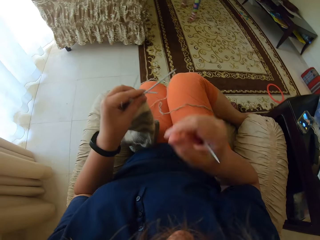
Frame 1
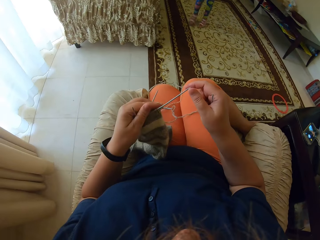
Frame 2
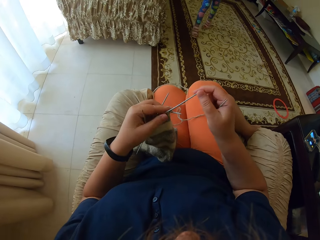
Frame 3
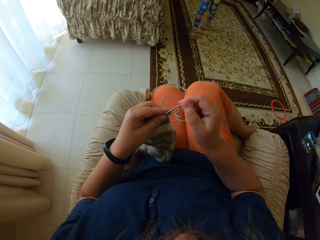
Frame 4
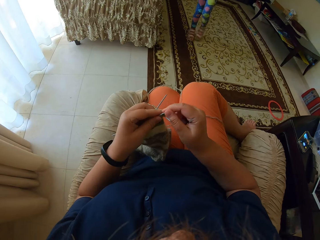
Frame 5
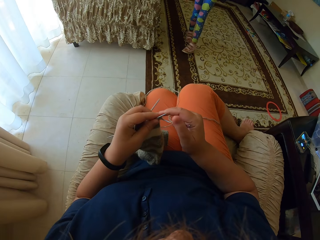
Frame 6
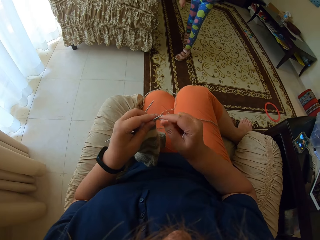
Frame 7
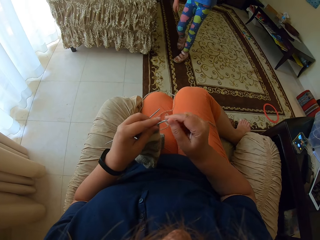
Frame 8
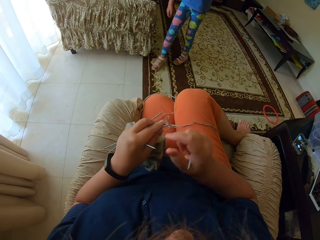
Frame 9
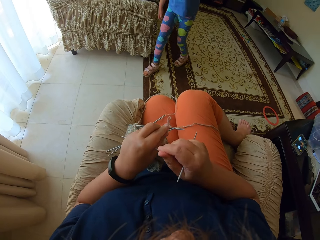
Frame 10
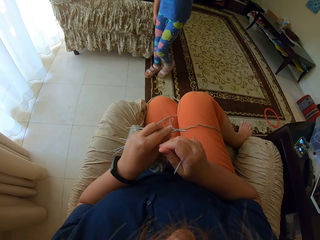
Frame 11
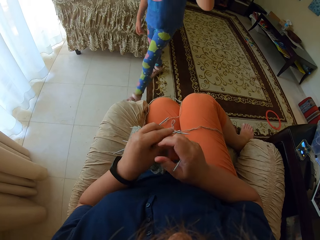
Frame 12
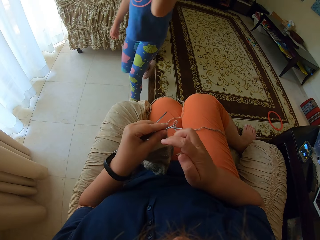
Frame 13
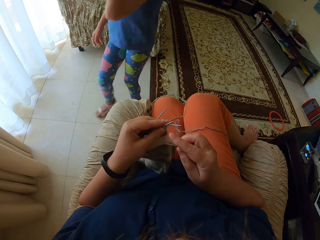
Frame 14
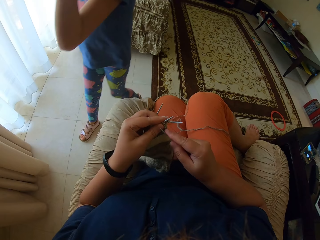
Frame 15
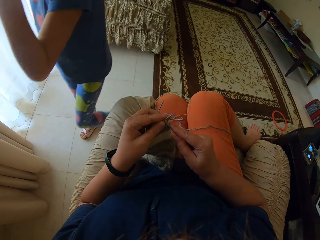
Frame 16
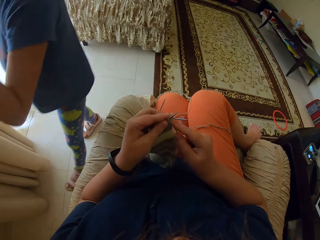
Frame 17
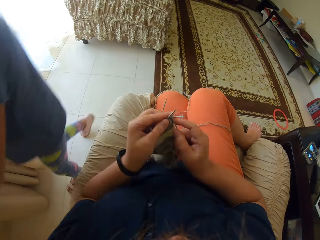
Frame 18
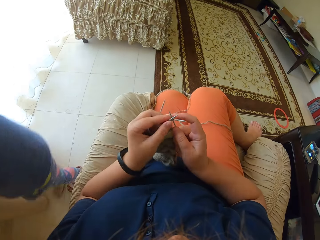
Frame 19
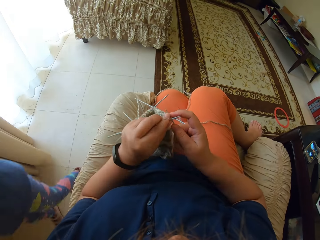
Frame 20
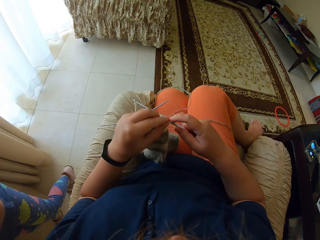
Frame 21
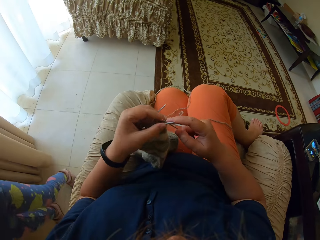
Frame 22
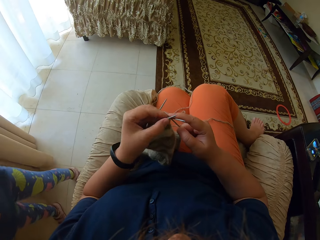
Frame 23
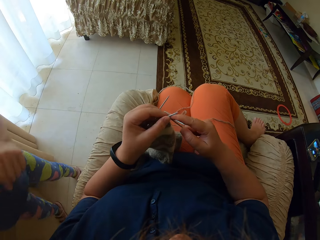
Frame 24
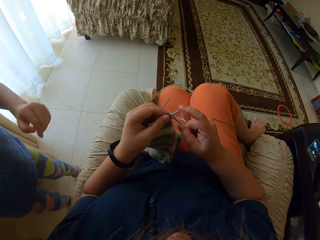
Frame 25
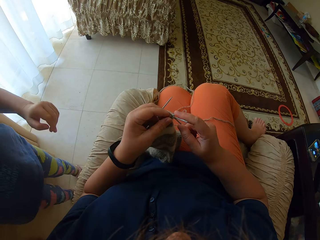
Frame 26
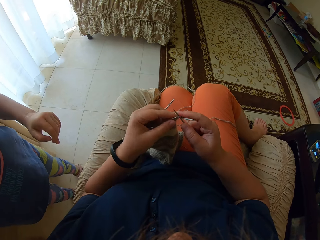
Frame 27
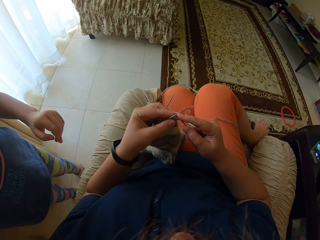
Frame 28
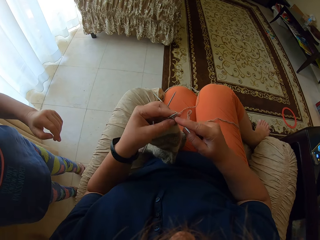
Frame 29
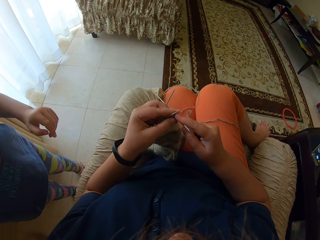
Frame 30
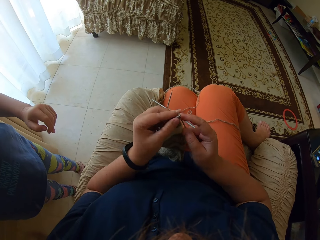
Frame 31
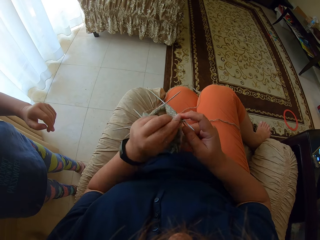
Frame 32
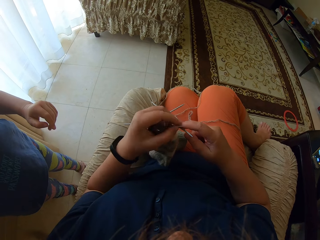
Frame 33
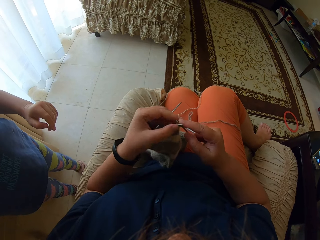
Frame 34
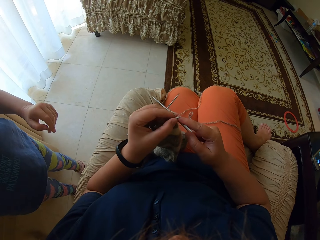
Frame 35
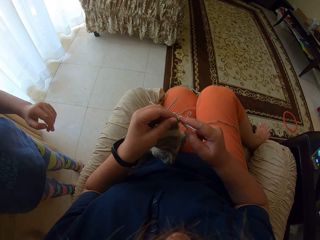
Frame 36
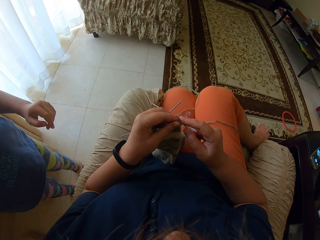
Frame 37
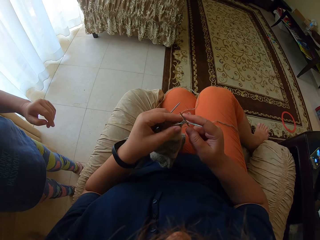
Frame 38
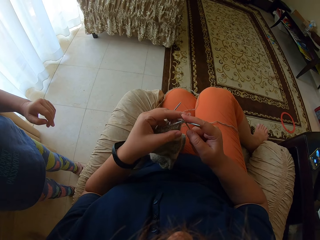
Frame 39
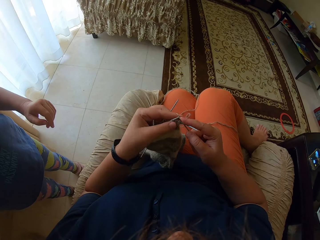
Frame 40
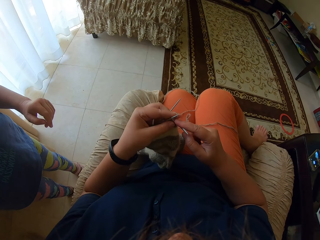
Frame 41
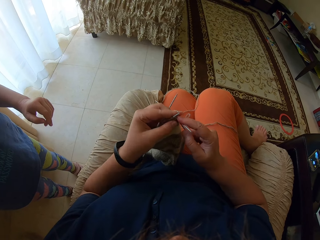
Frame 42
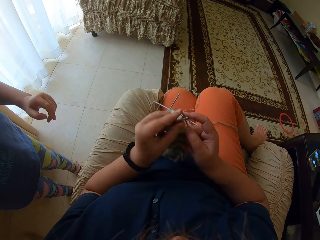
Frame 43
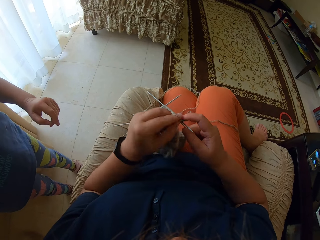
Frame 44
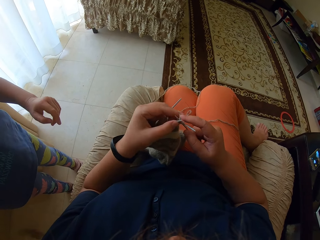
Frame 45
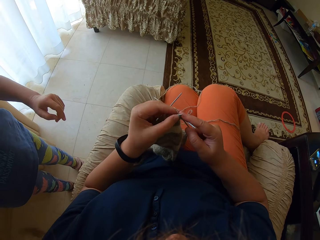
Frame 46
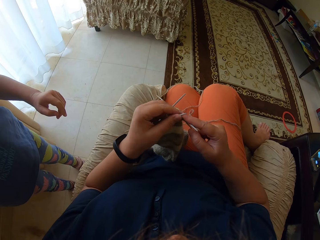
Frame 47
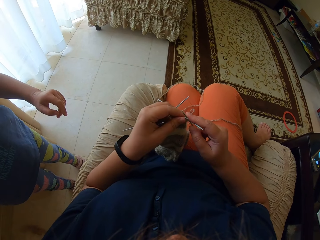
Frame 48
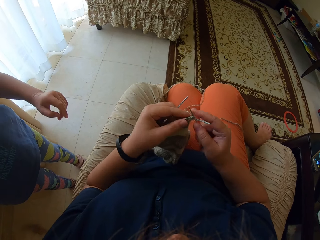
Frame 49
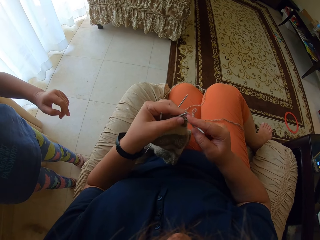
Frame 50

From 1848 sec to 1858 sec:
The camera wearer lifts the fabric. A baby walks towards the camera wearer. The camera wearer knits the fabric with straight needles. The baby stands near the camera wearer.

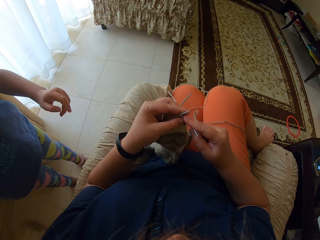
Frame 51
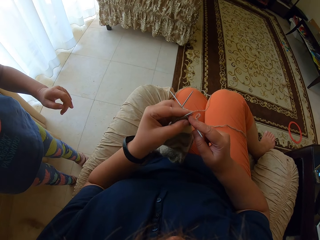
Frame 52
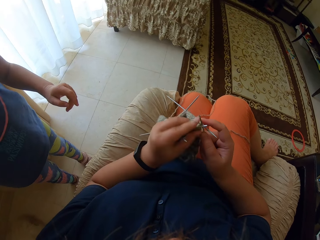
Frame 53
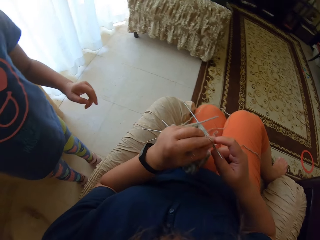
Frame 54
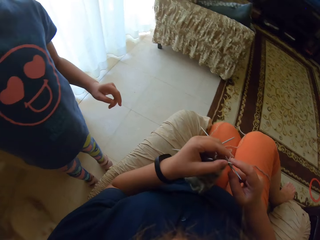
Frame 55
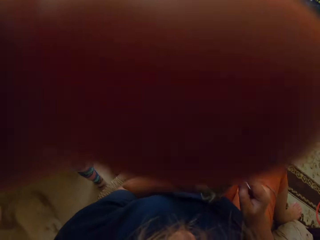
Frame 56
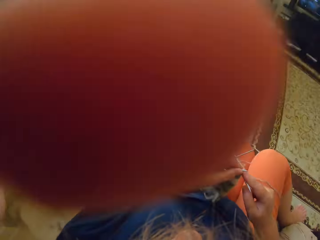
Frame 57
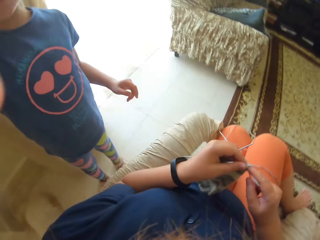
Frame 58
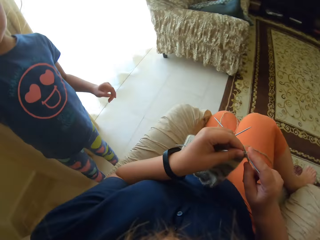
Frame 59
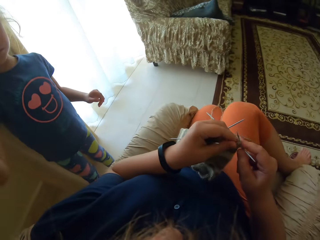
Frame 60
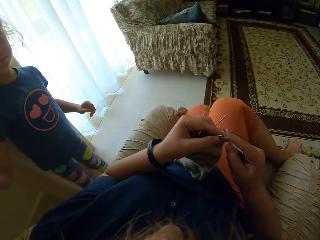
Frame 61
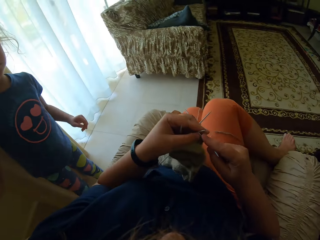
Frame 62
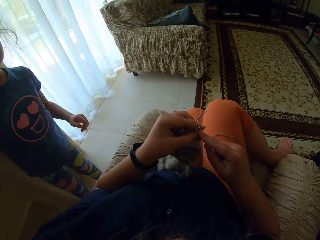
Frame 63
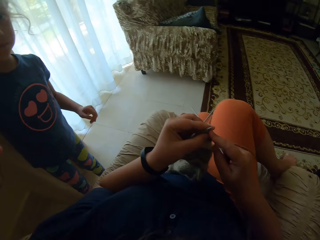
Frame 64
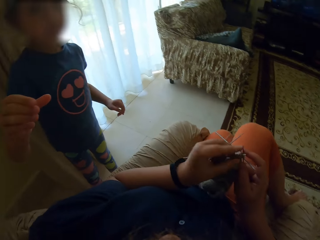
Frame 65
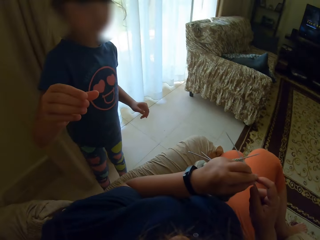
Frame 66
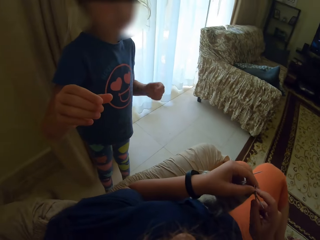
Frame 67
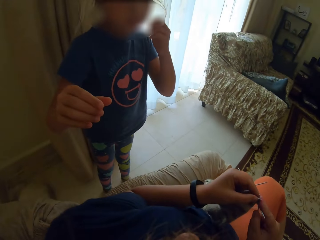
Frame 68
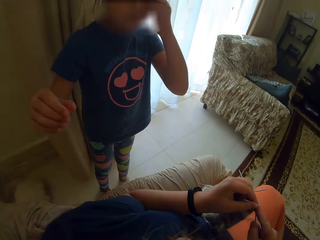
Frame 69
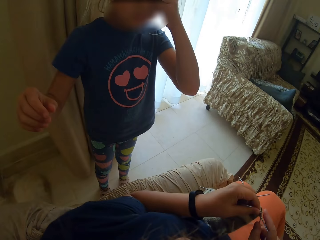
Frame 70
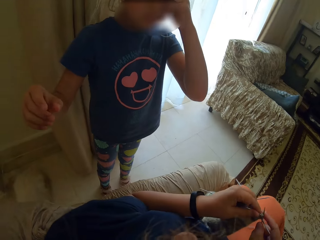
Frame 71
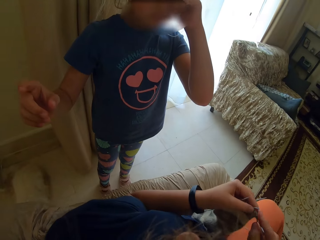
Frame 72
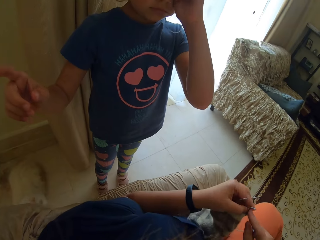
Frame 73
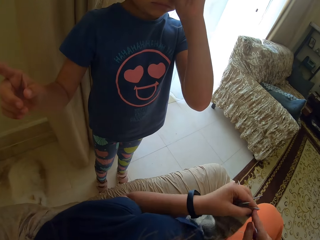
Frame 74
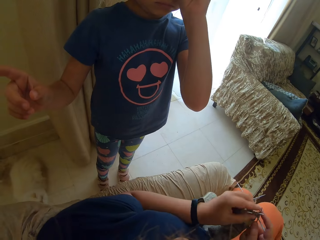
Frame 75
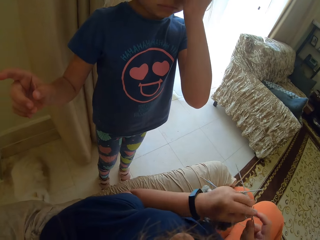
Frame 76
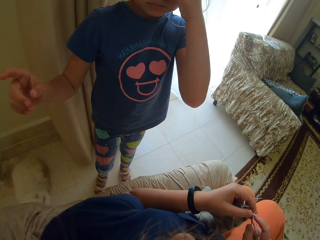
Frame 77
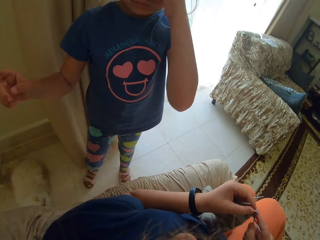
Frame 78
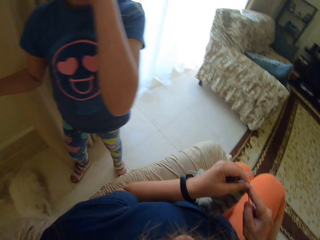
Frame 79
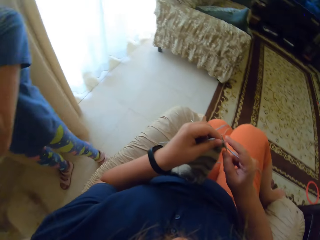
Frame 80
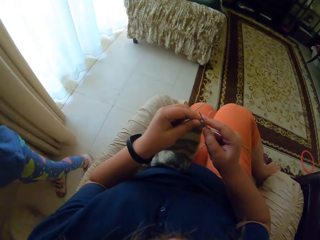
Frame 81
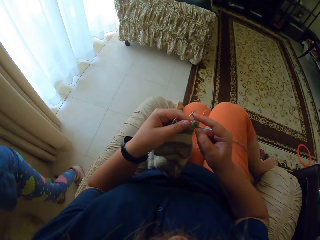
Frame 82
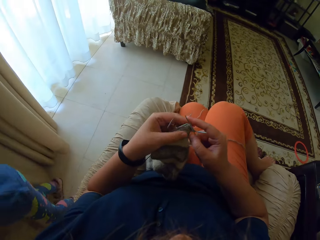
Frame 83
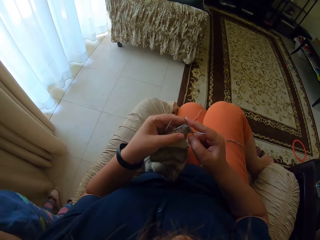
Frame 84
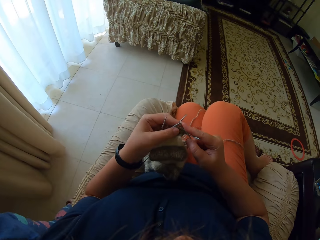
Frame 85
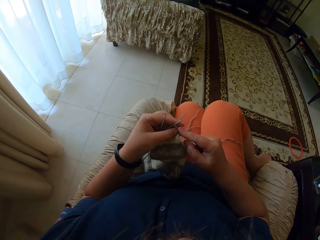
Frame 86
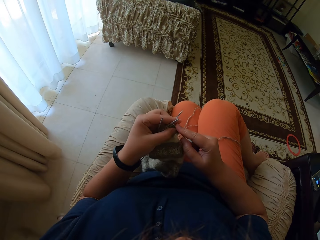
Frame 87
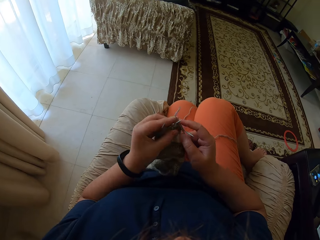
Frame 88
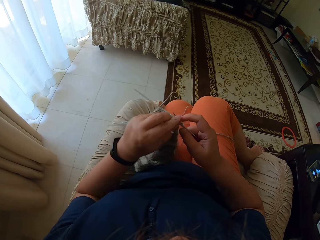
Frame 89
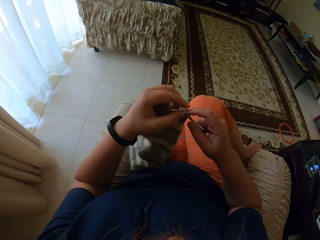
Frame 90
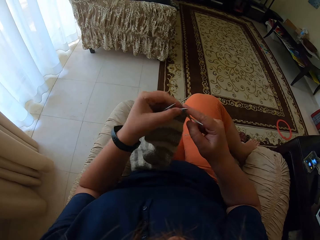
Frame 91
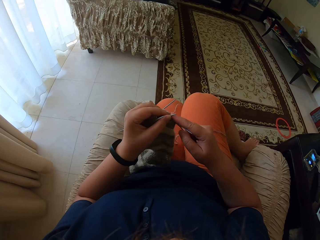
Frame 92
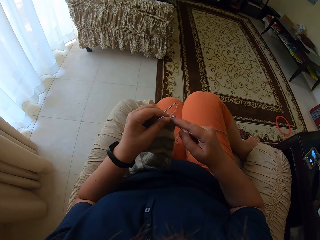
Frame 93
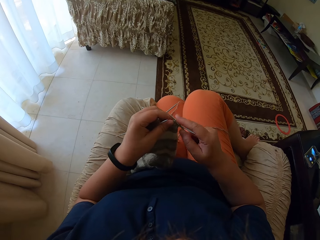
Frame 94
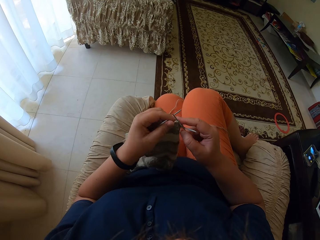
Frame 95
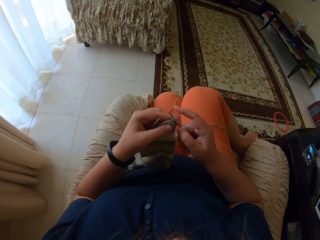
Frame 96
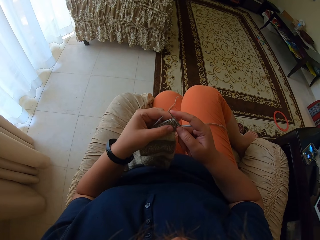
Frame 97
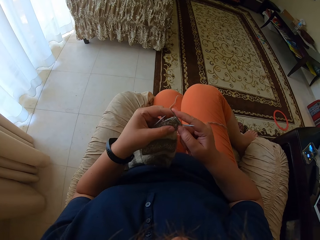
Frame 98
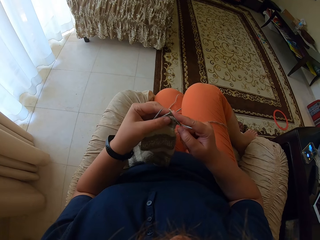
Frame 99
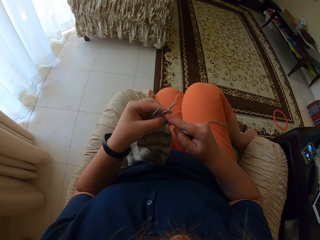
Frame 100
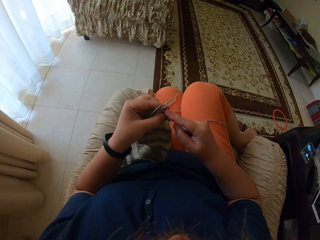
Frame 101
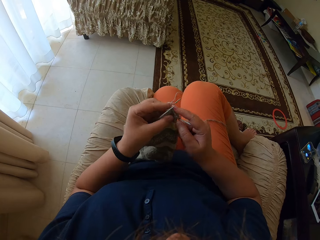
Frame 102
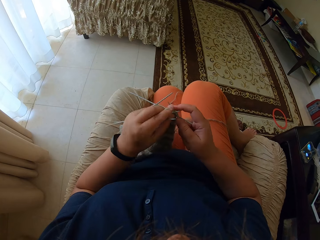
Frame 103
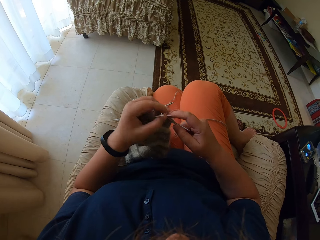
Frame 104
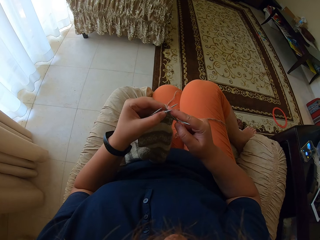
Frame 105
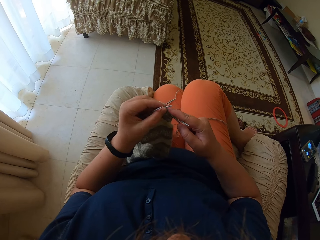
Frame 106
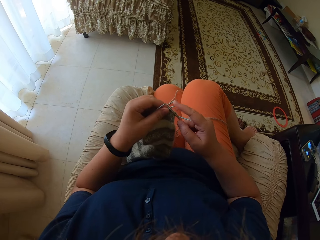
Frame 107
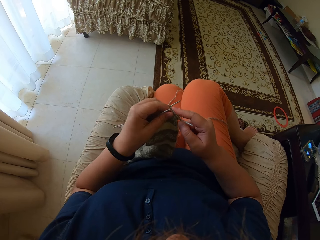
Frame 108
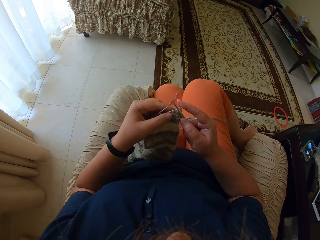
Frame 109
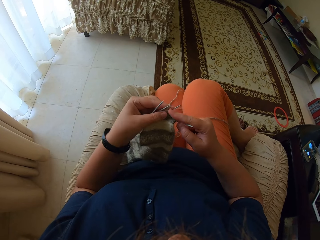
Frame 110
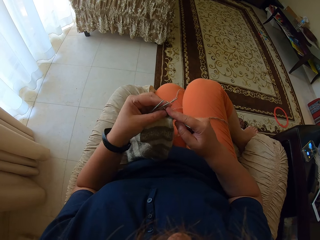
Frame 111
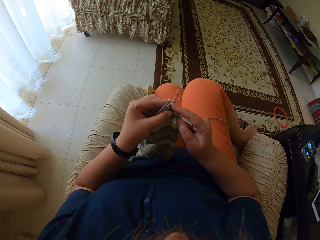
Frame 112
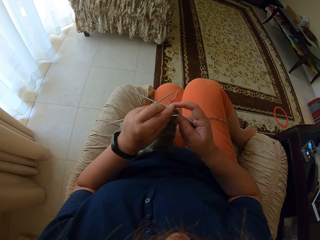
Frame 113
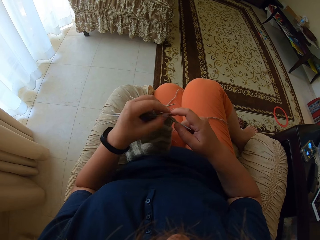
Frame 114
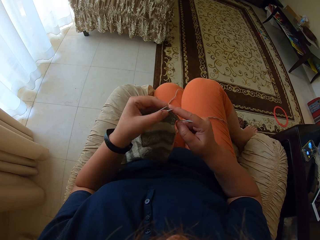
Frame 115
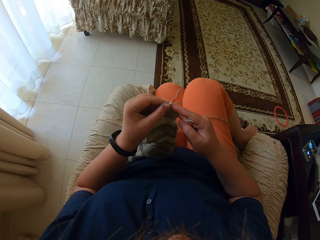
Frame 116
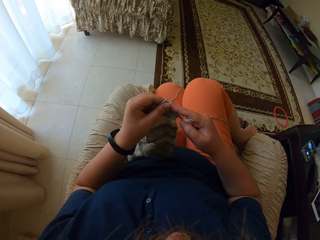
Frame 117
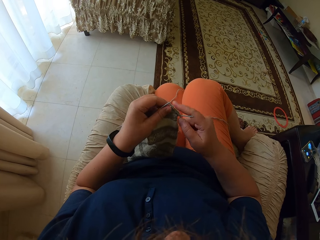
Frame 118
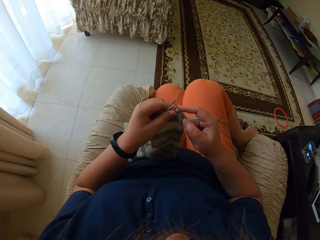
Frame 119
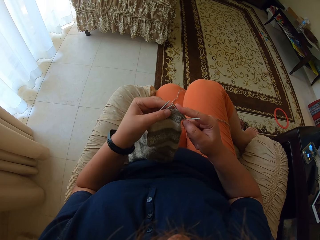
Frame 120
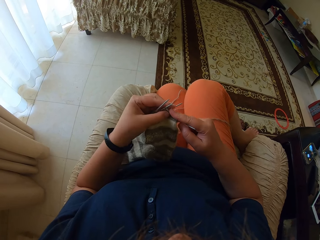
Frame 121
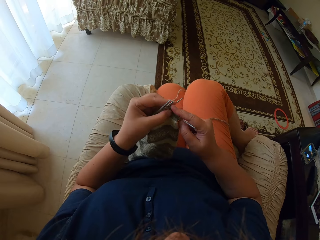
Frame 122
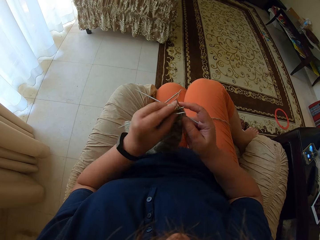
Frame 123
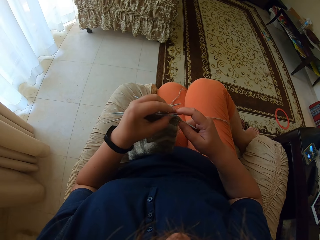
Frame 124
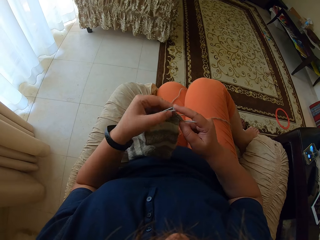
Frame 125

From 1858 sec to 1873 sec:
A baby adjusts the camera on the camera wearer. The camera wearer looks towards the left. They talk to the baby. They knit the fabric.
